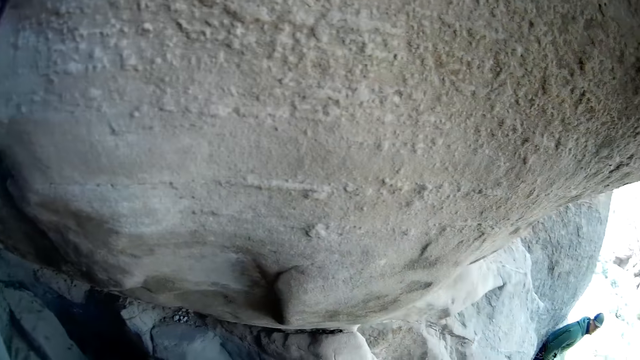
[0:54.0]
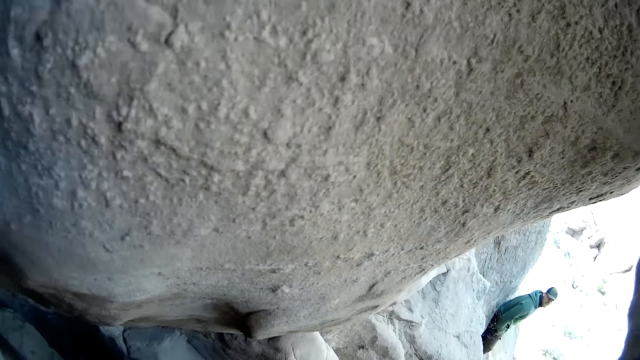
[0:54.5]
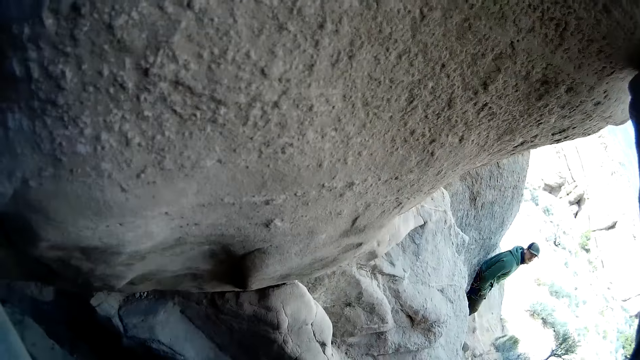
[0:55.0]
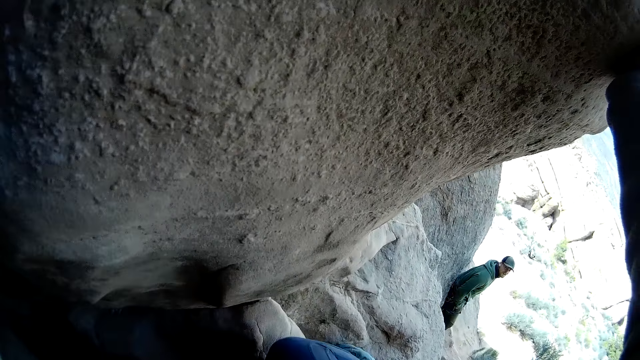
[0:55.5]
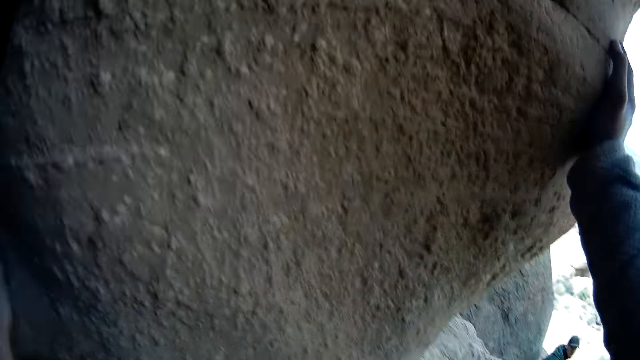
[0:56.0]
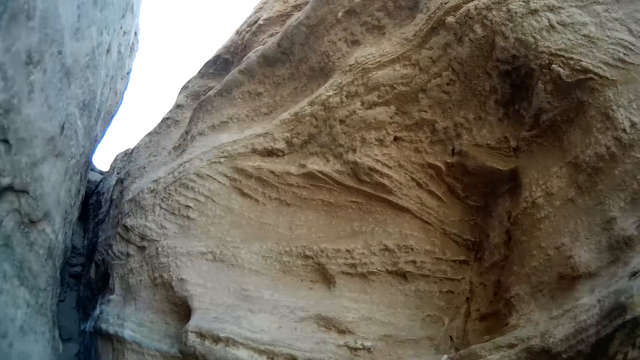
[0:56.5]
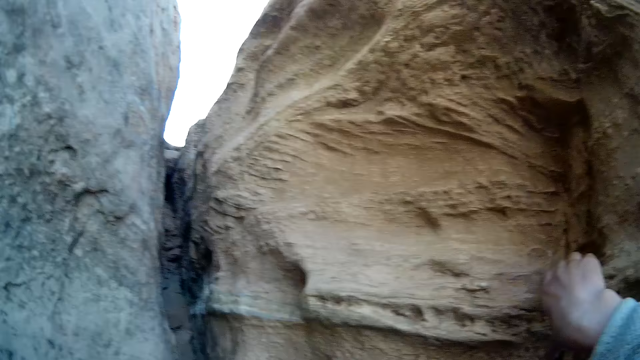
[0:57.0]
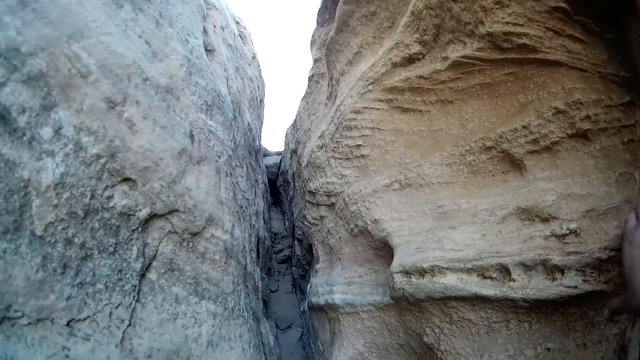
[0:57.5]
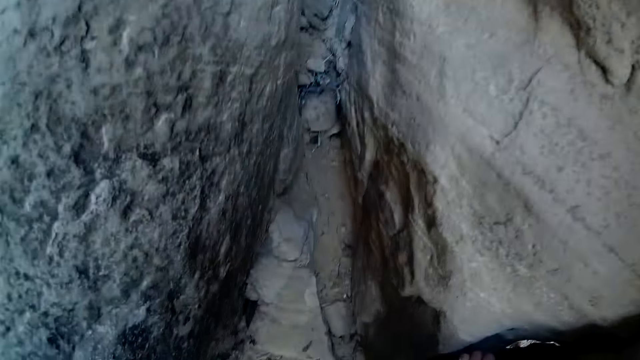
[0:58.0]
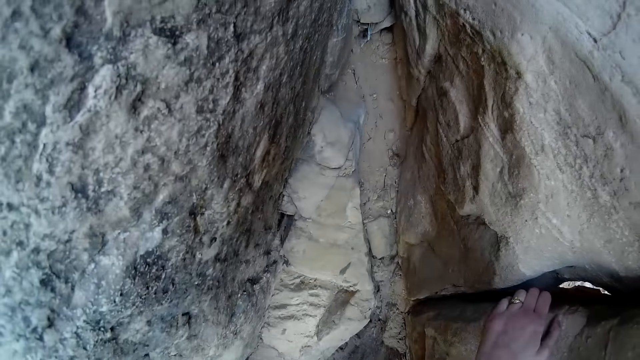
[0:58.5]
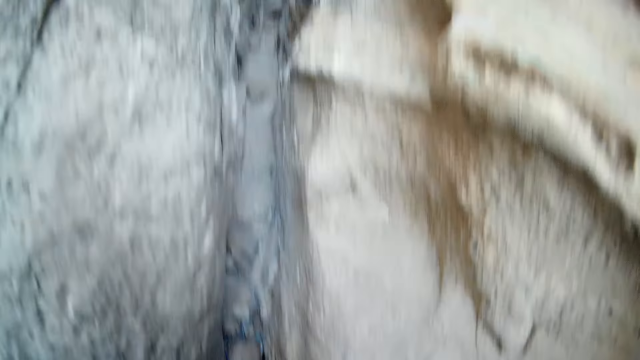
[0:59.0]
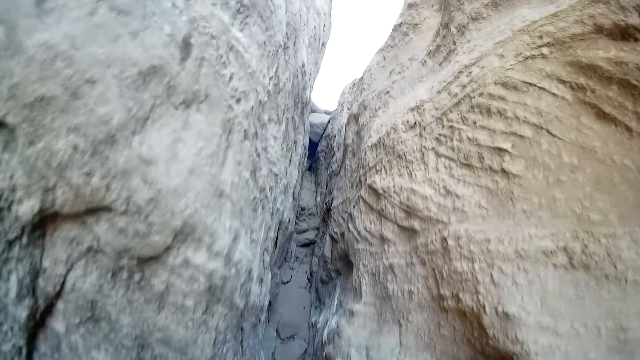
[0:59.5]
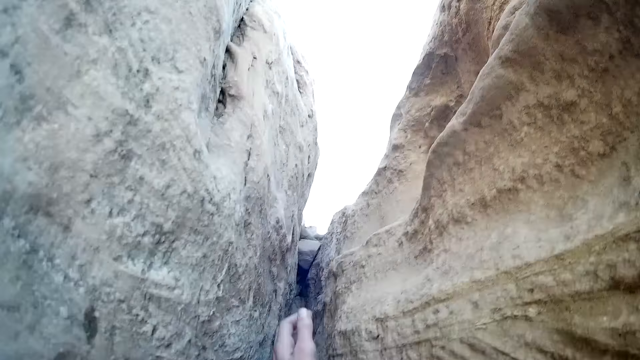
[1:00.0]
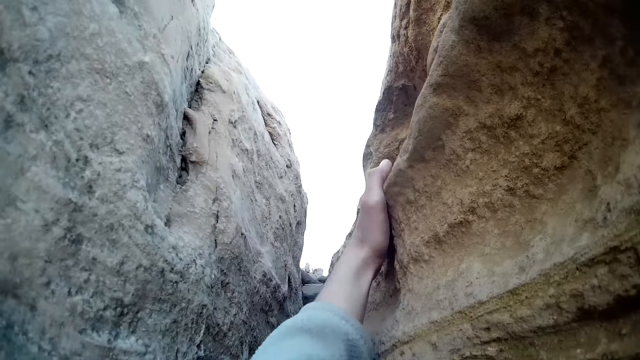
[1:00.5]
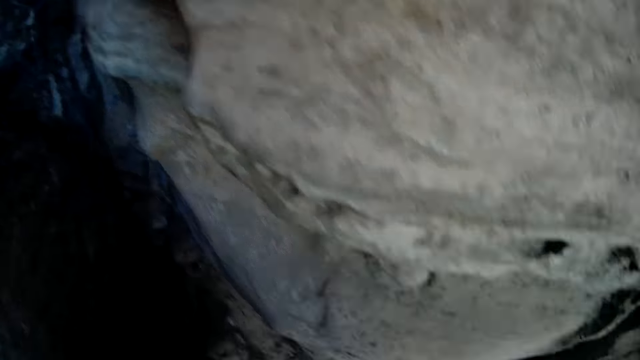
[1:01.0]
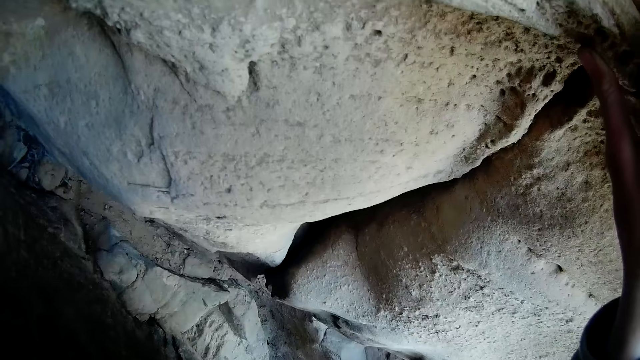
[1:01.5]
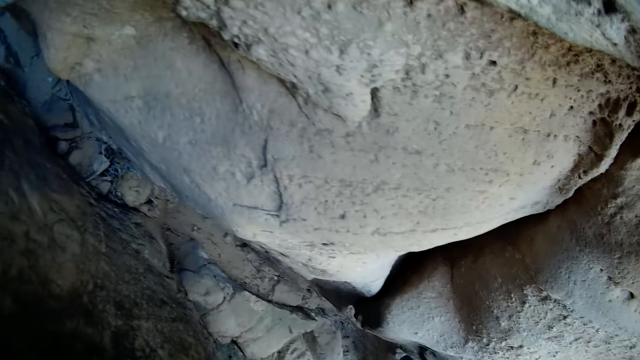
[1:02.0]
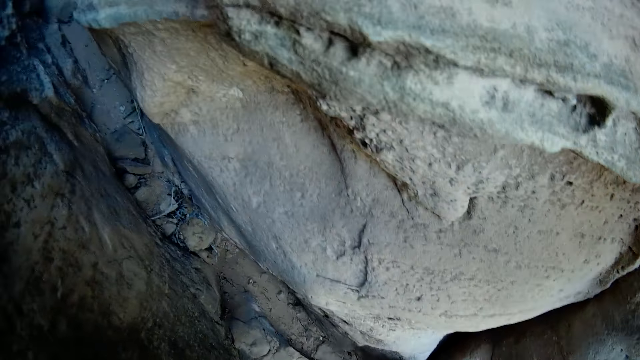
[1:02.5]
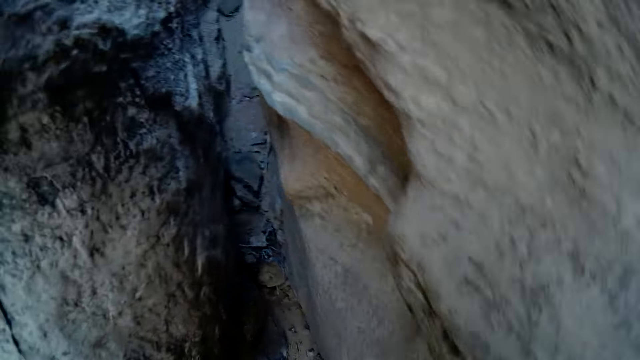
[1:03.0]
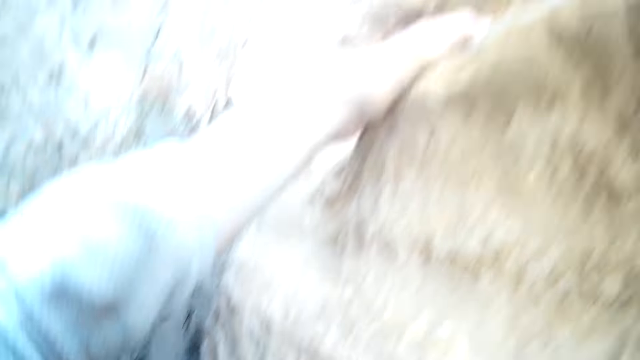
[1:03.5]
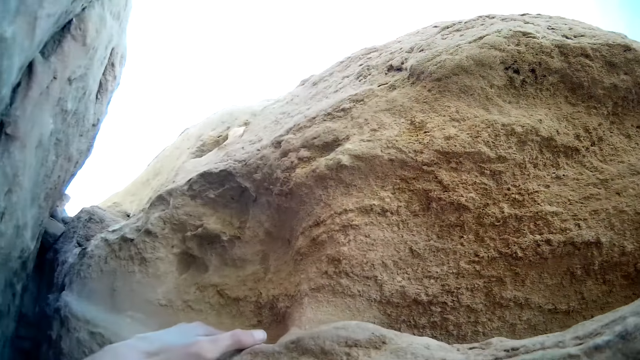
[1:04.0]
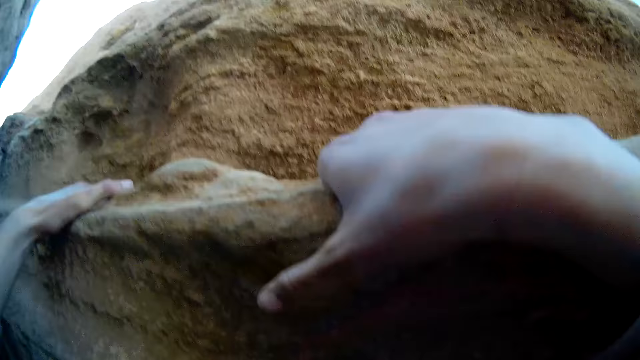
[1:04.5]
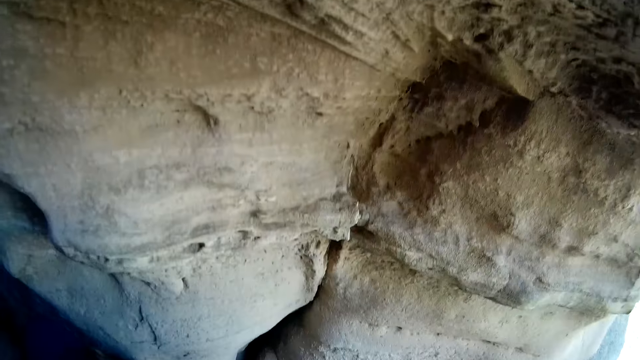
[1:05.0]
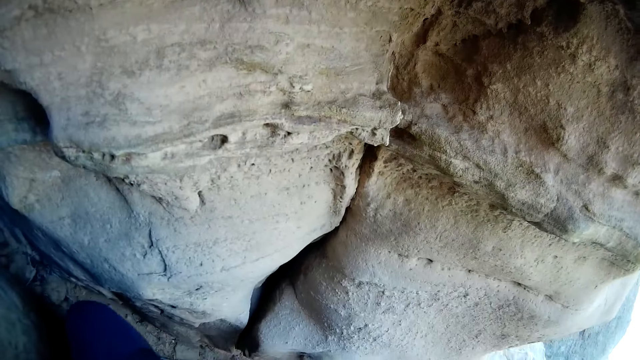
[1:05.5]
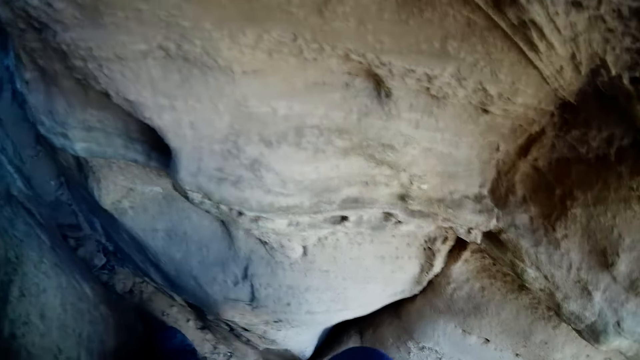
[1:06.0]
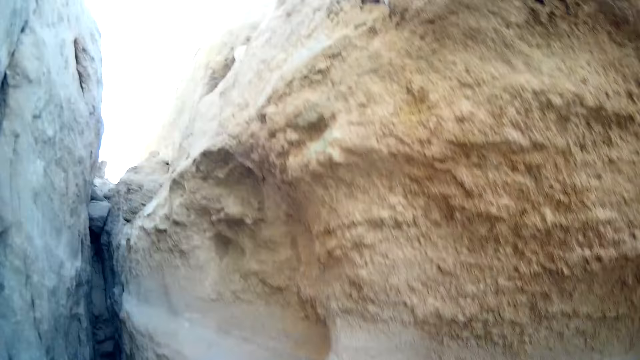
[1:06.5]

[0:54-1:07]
The camera wearer stares at the man. He climbs the mountain with his hands and legs.

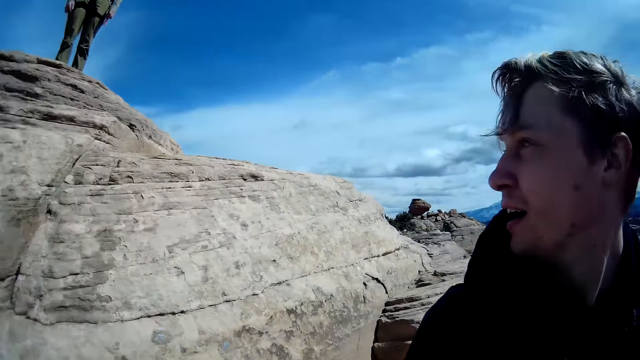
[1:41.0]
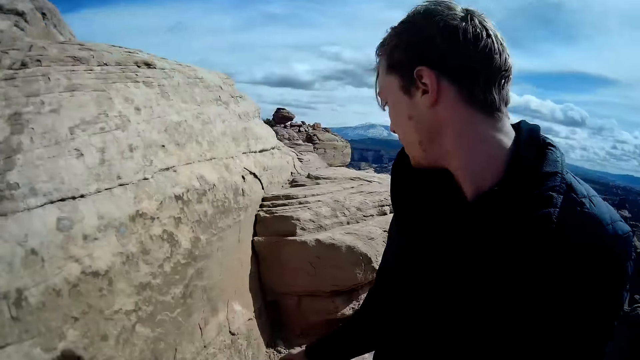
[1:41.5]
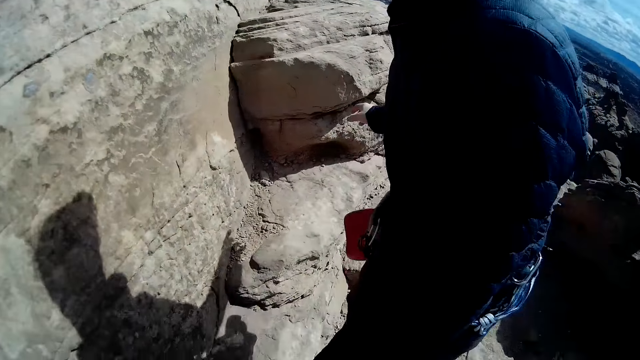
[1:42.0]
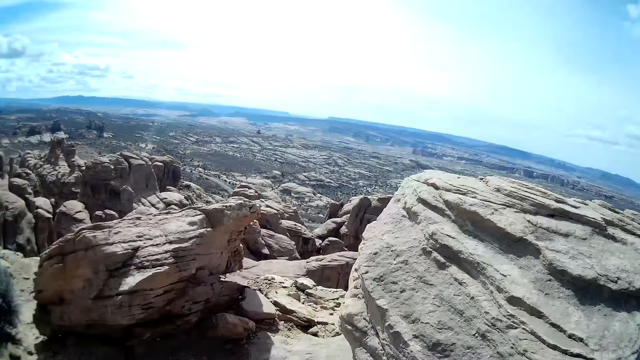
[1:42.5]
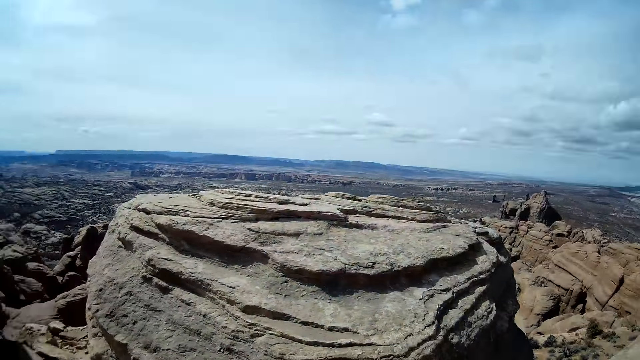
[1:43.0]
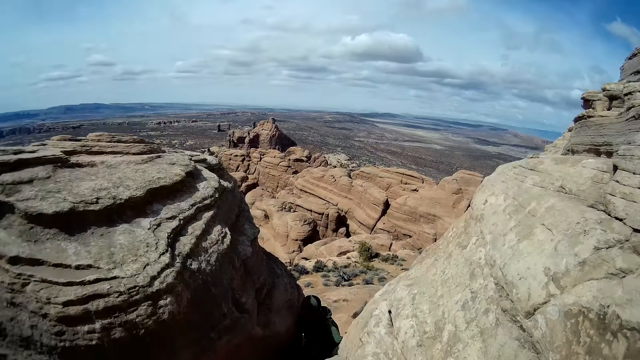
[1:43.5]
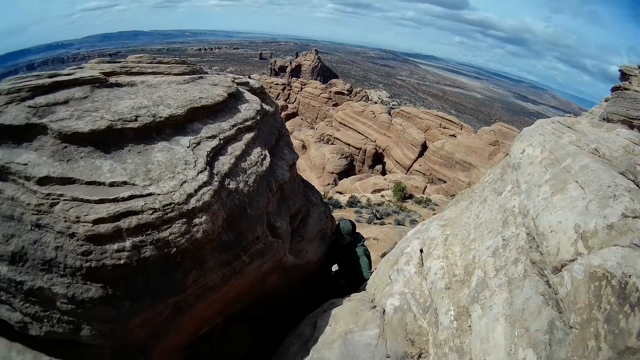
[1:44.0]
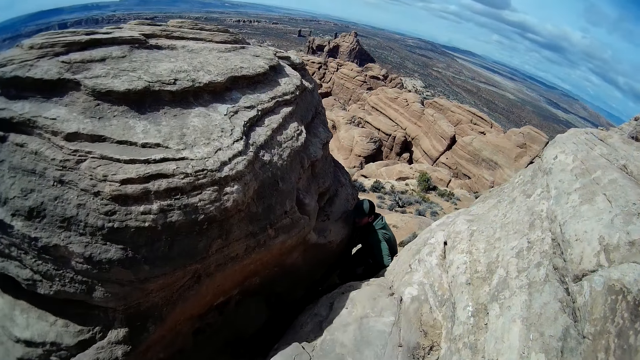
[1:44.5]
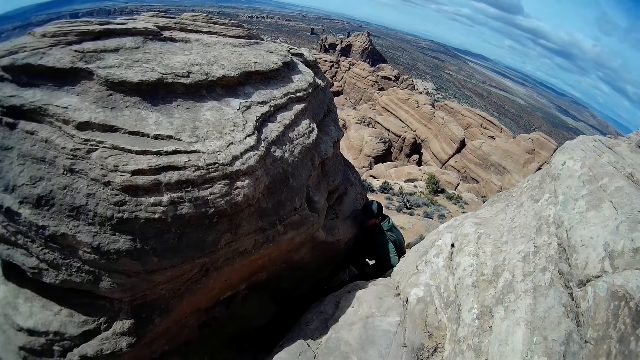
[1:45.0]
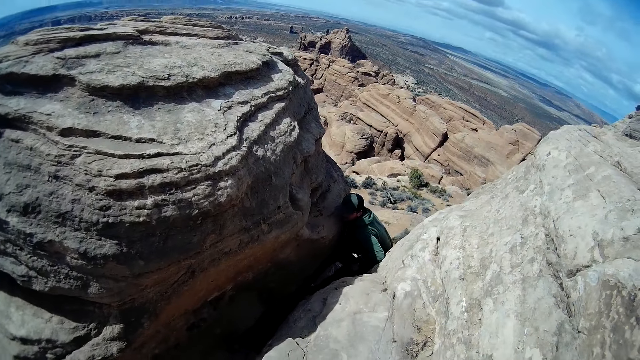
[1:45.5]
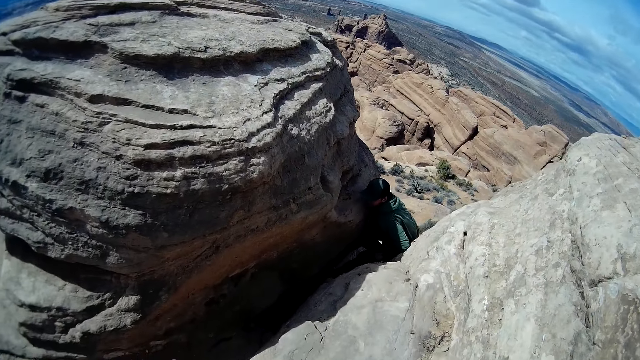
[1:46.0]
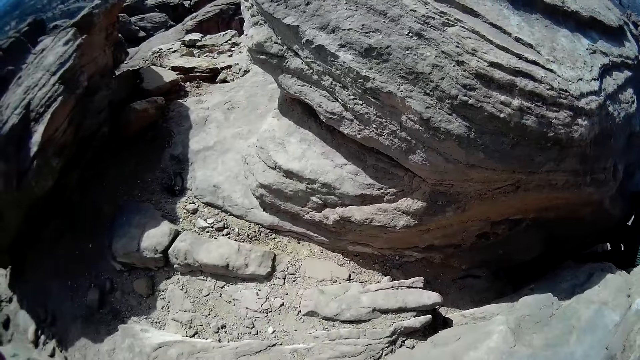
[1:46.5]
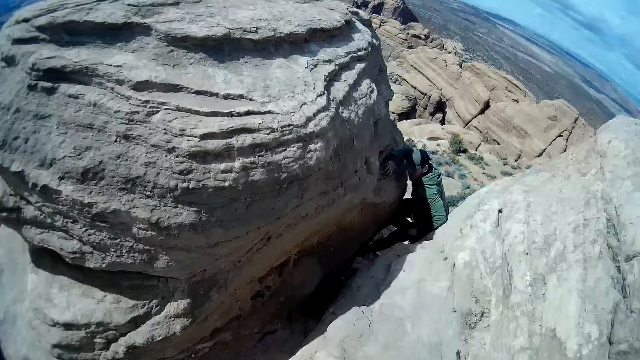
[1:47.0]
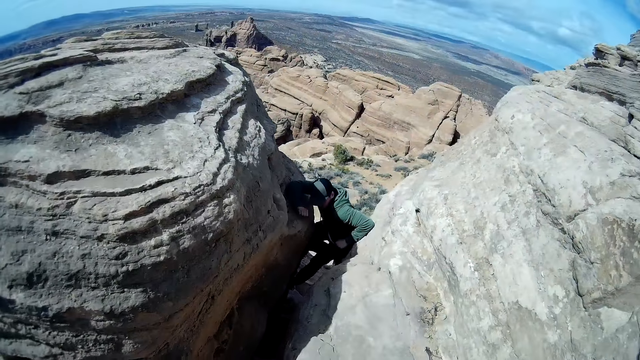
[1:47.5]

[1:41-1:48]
A man points towards the ground. Another man climbs the mountain.
